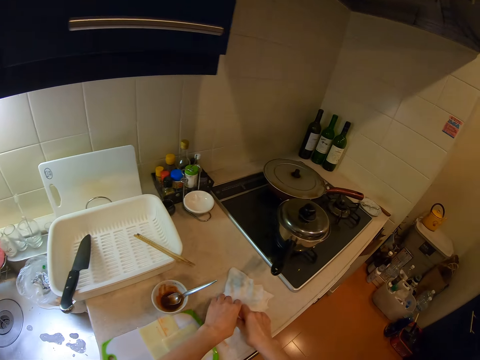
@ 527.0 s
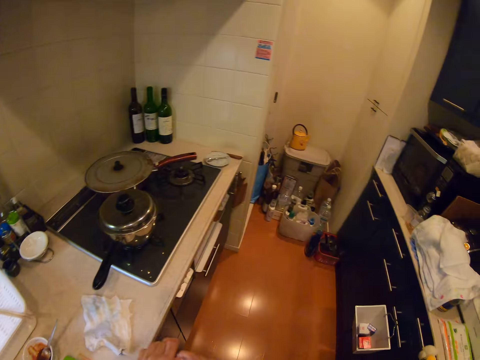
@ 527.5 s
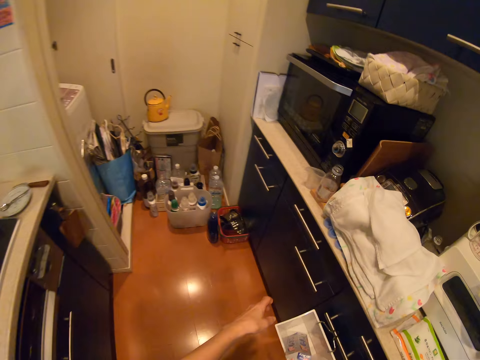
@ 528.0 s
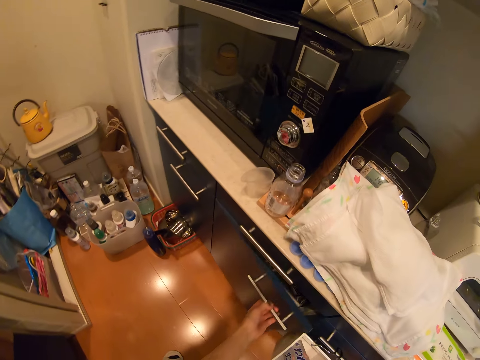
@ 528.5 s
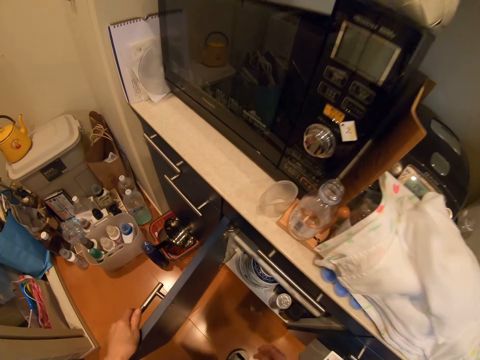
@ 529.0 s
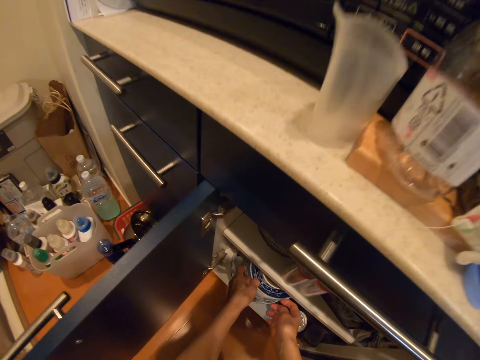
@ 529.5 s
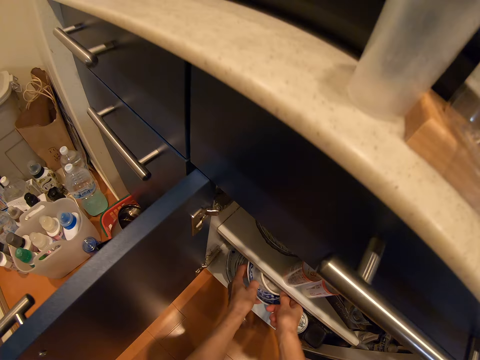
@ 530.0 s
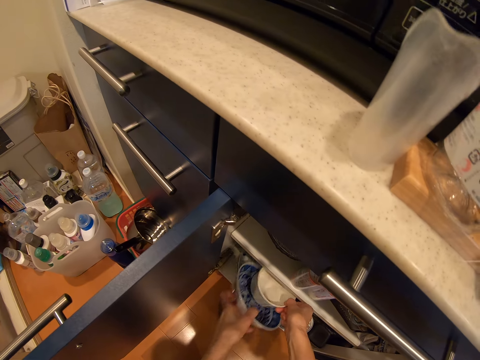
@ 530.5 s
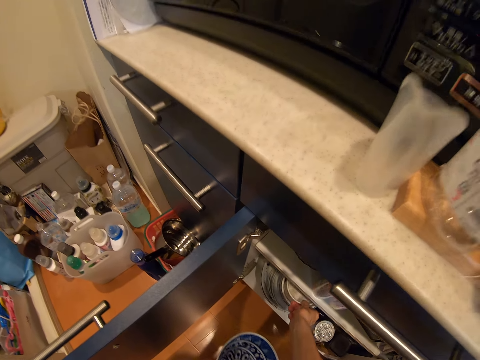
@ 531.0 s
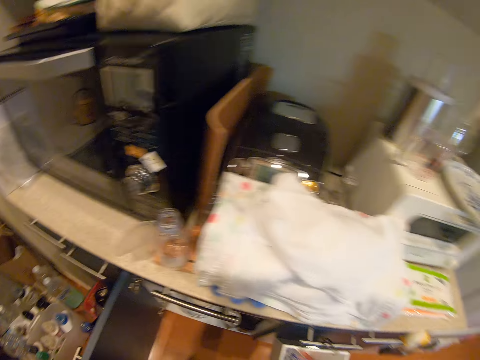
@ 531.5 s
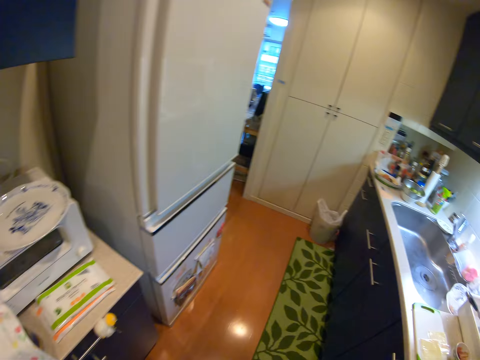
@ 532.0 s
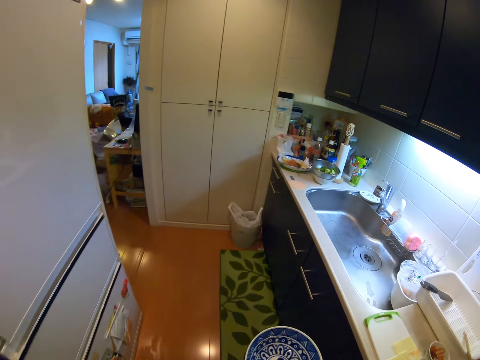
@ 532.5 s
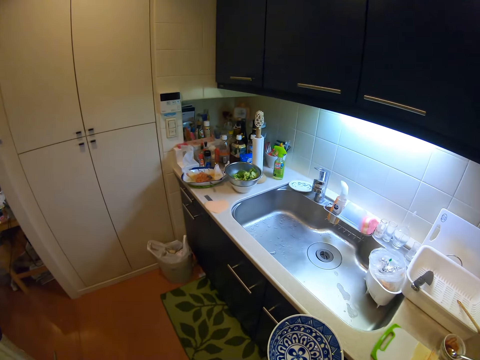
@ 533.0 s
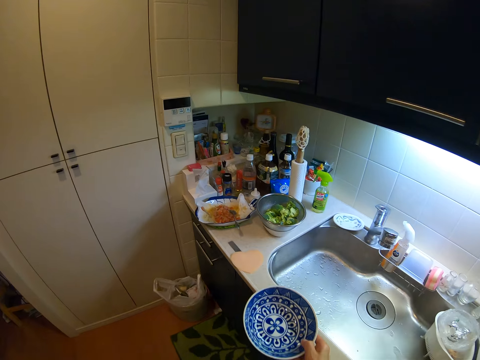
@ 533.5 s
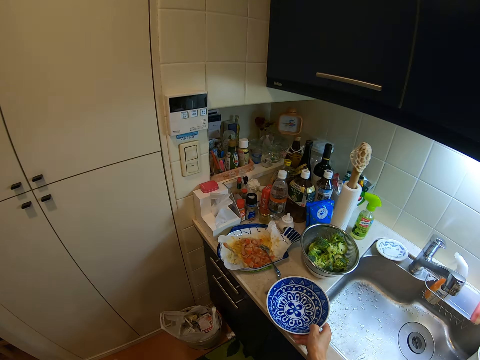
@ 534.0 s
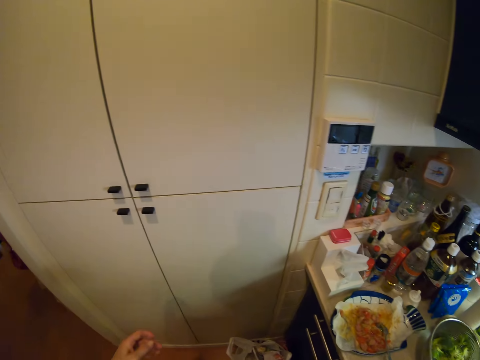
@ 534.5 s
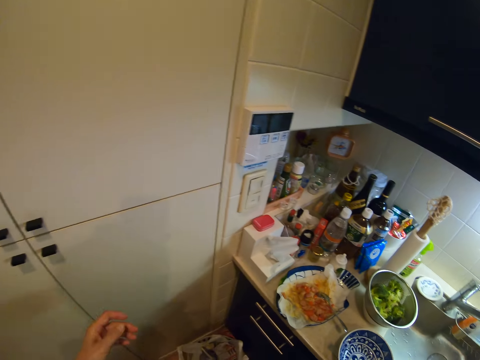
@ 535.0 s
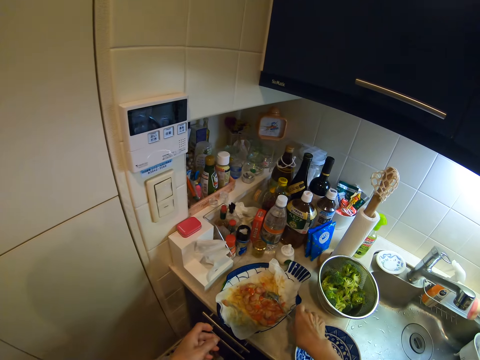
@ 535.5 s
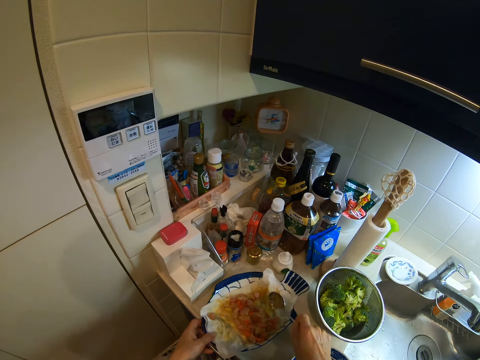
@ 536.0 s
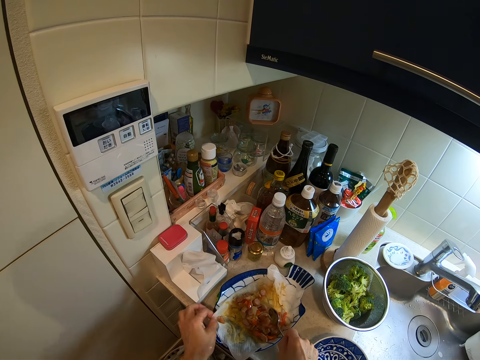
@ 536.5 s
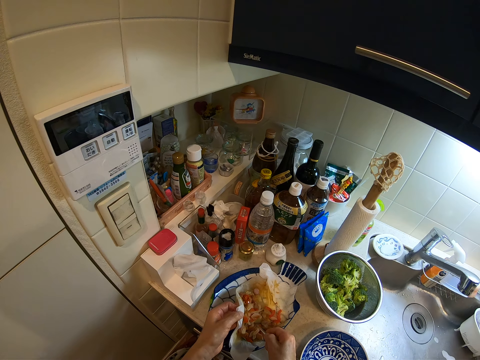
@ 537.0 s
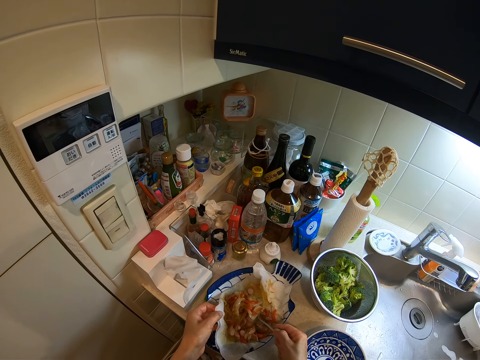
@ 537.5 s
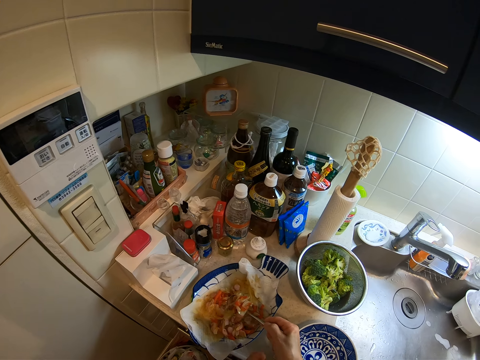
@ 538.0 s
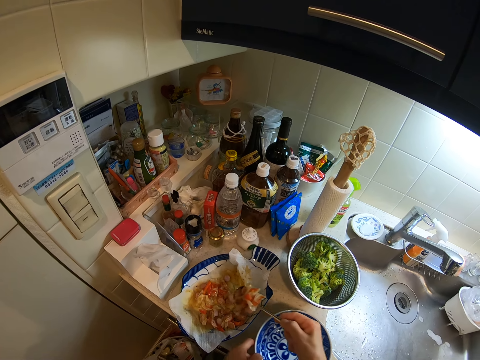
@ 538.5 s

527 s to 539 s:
The camera wearer moves a camera. She cleans both hands on the hand towel on the kitchen slab. She opens a cupboard with her left hand. She takes out a serveware from the cupboard with her left hand. She removes a white plate from the serveware with her right hand. She puts the white plate on a plate in the cupboard. She moves the camera. She puts the serveware on the kitchen slab. She picks up the spoon from the plate with her right hand. She holds the serviette tissue with her left hand. She scoops some fillings from the plate with the spoon. She puts the fillings into the serveware and picks up the serveware with her left hand.

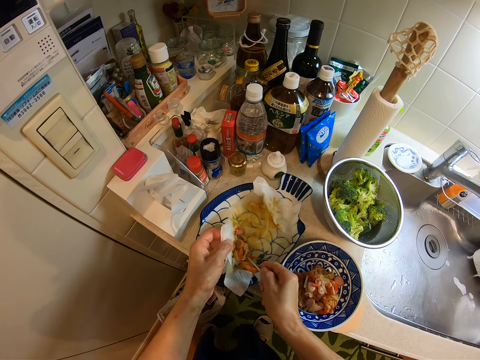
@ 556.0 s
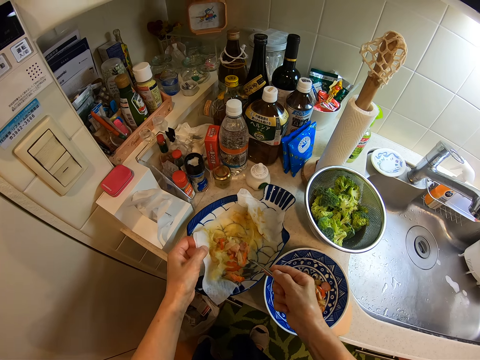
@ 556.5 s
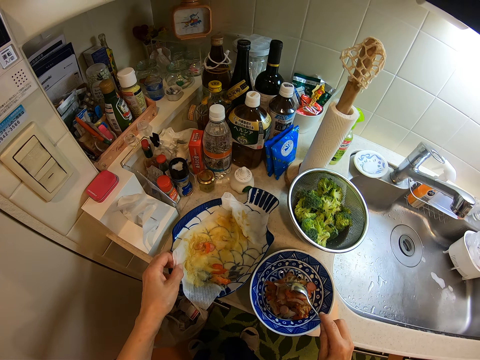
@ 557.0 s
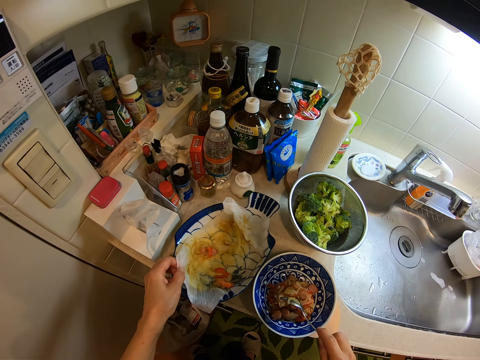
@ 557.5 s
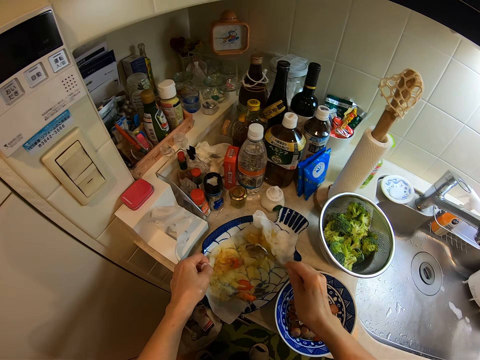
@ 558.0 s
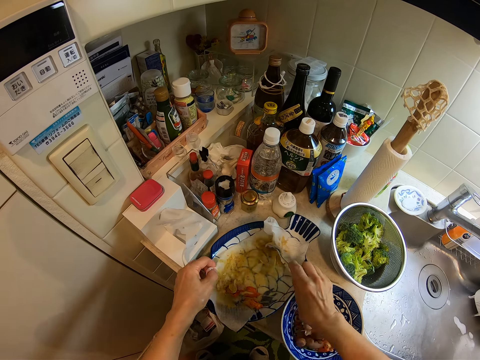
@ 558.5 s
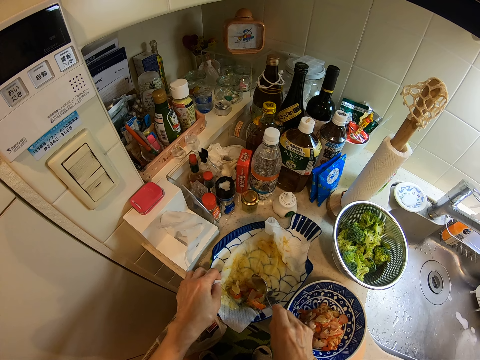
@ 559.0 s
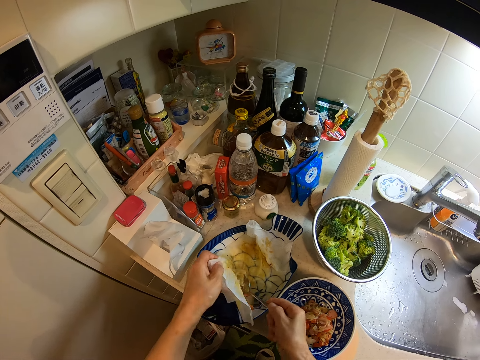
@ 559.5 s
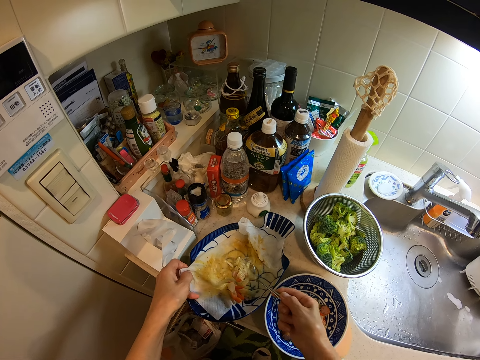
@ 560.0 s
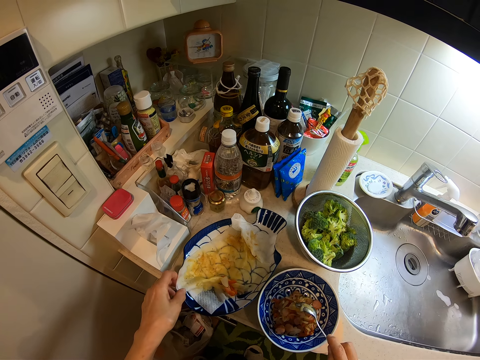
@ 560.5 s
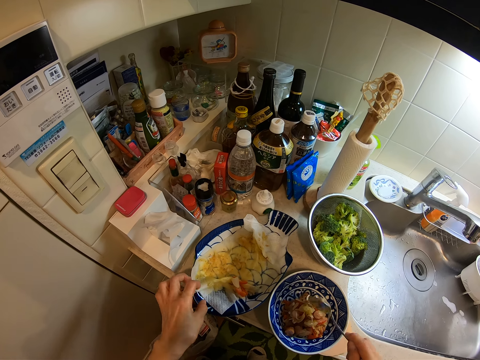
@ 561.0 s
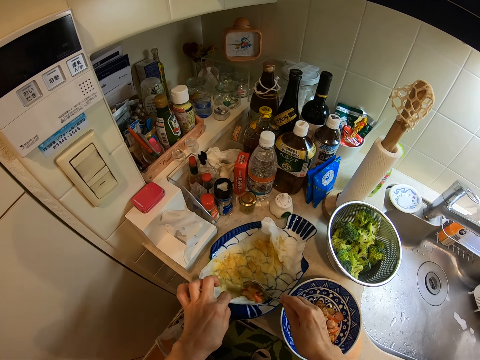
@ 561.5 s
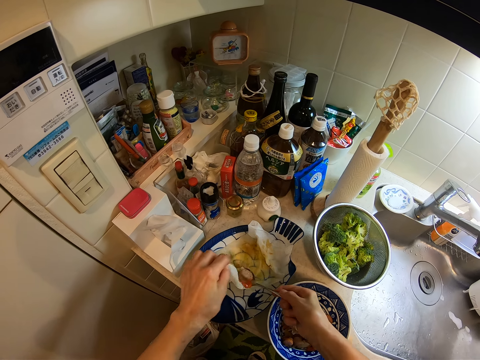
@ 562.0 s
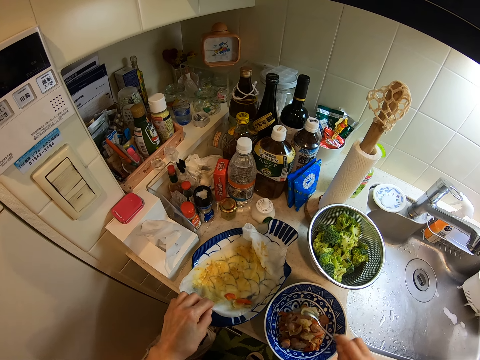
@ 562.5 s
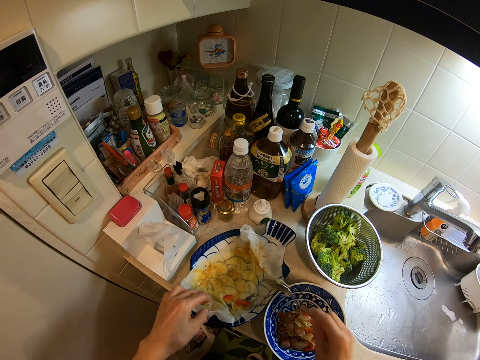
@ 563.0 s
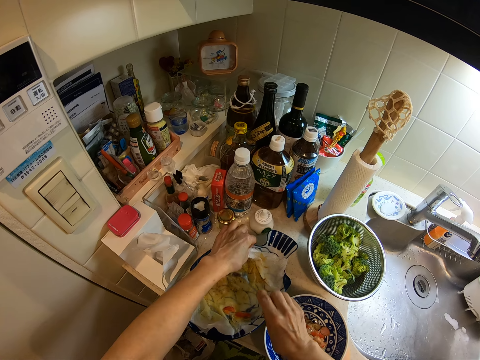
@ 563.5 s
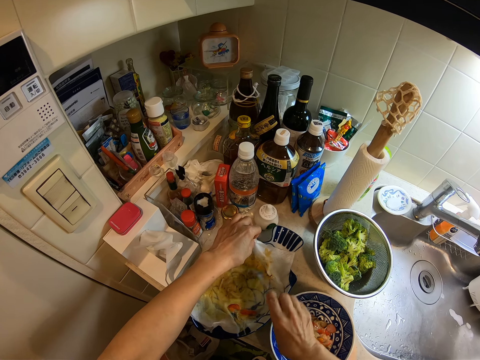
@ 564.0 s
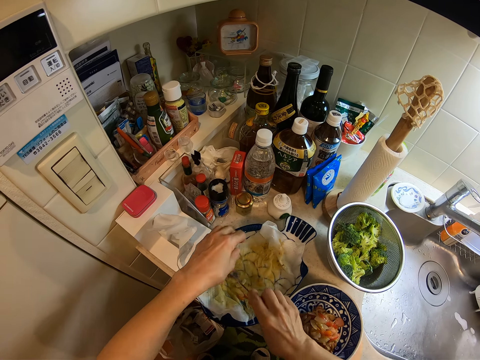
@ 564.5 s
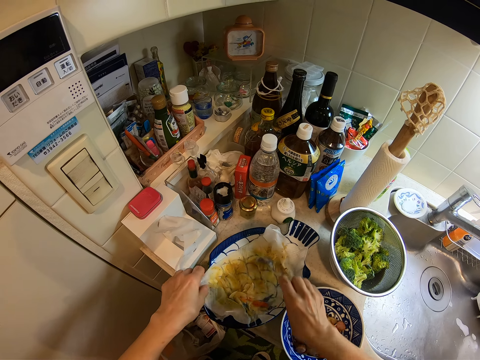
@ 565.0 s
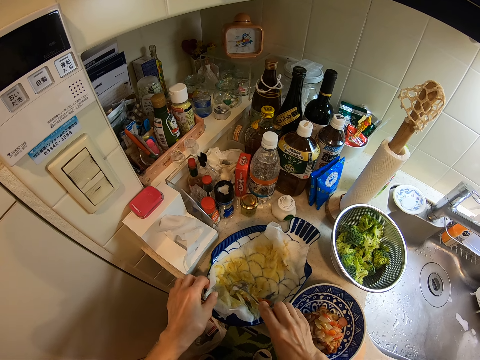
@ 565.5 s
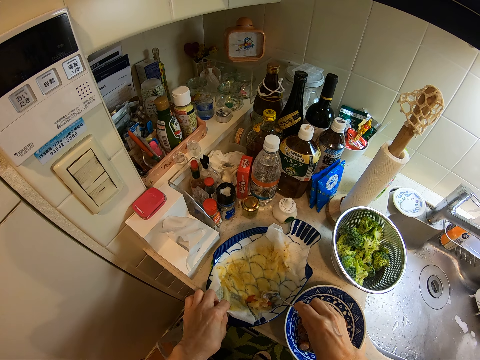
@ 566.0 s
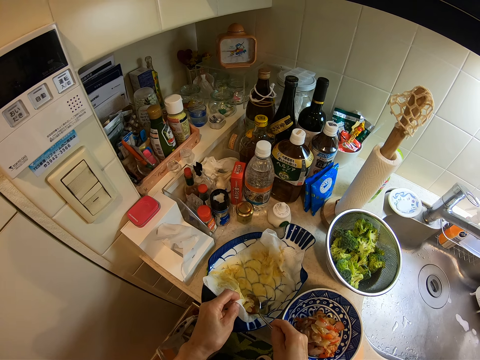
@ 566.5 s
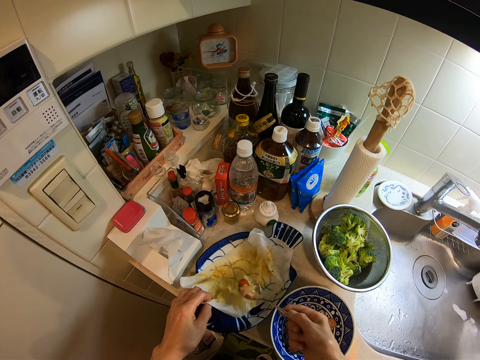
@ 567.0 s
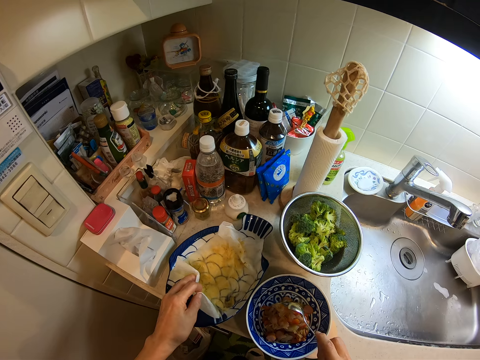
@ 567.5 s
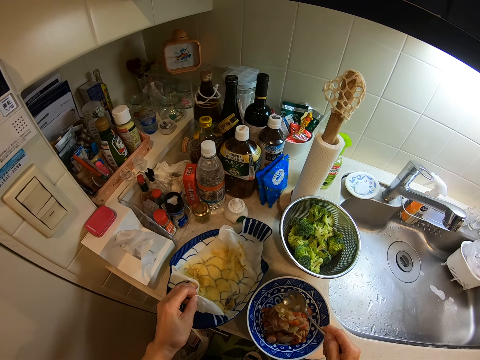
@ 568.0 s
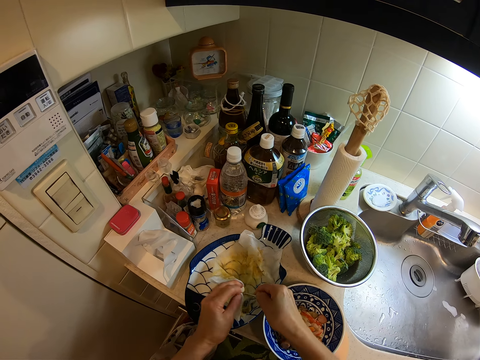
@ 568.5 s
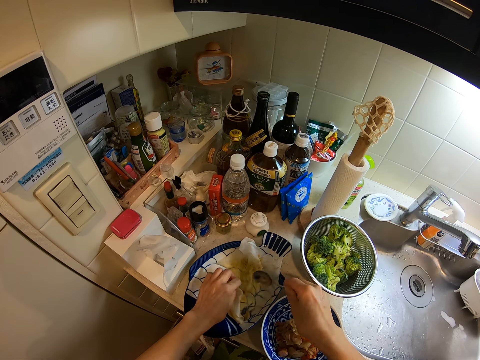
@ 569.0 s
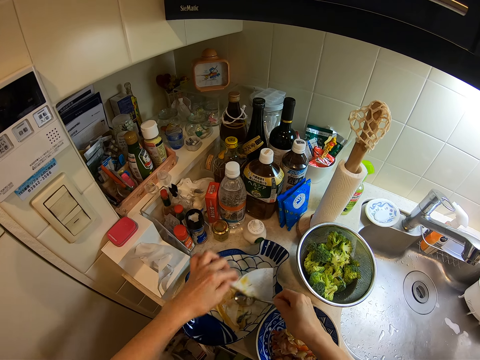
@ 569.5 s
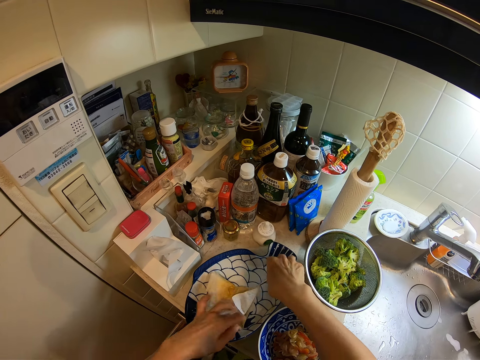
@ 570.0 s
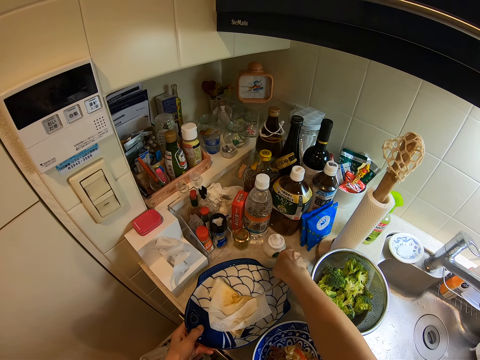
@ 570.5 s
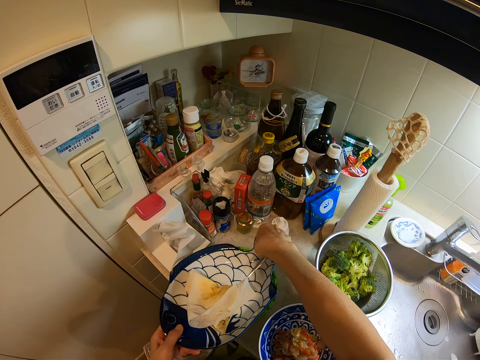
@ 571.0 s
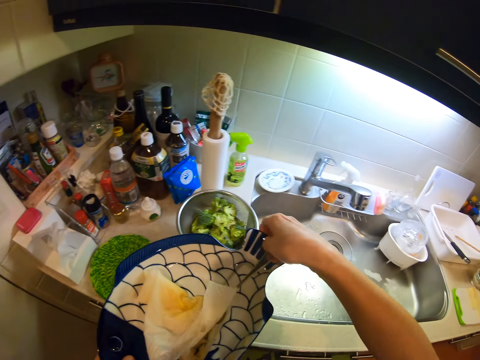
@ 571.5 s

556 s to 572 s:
The camera wearer scoops some fillings from the serveware with the spoon and pours the fillings from the spoon into the plate. They scoop some fillings from the serveware with the spoon and pour the fillings from the spoon into the plate. They scoop some fillings from the serveware with the spoon and pour the fillings from the spoon into the plate. They scoop some fillings from the serveware with the spoon and pour the fillings from the spoon into the plate. They wrap the spoon with a serviette tissue in the serveware. They carry the serveware from the countertop with both hands.
